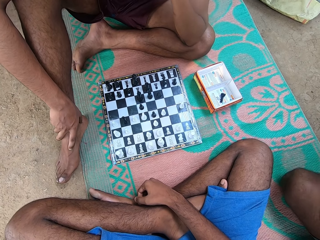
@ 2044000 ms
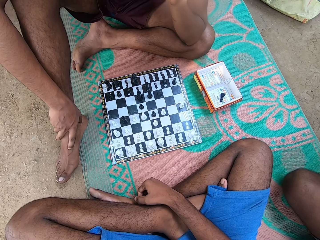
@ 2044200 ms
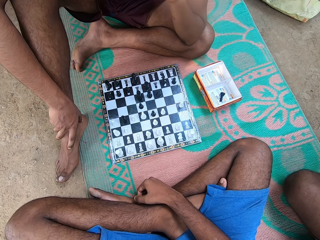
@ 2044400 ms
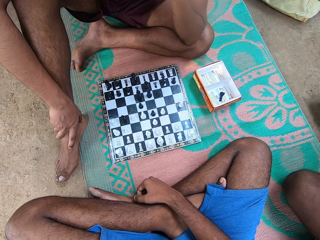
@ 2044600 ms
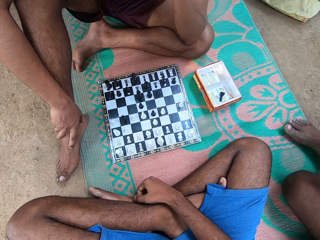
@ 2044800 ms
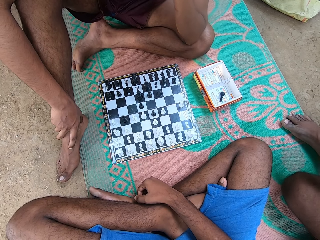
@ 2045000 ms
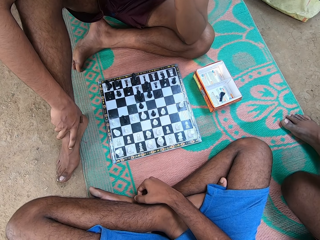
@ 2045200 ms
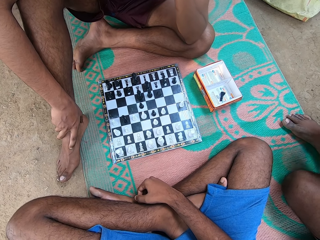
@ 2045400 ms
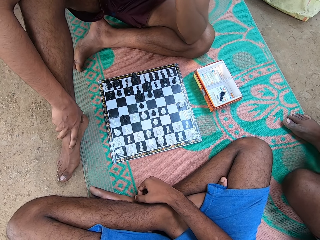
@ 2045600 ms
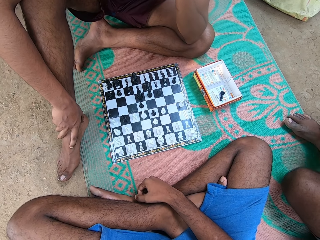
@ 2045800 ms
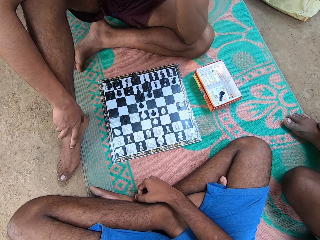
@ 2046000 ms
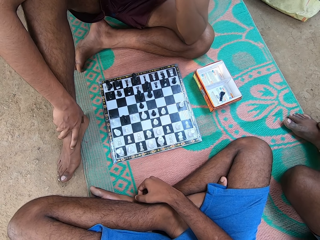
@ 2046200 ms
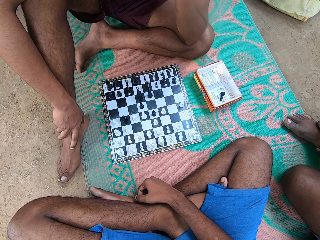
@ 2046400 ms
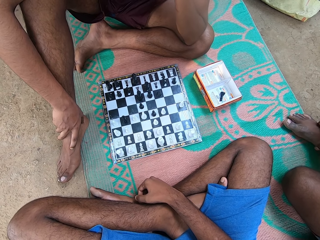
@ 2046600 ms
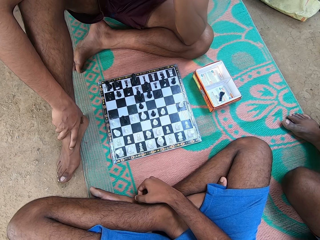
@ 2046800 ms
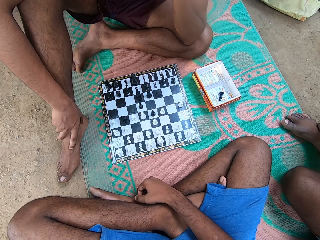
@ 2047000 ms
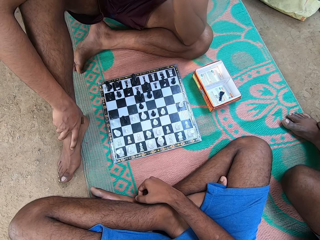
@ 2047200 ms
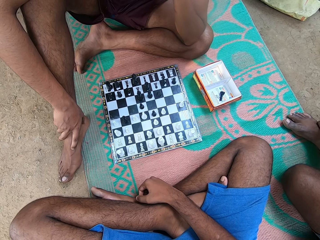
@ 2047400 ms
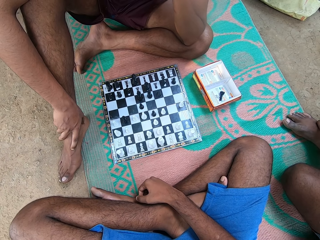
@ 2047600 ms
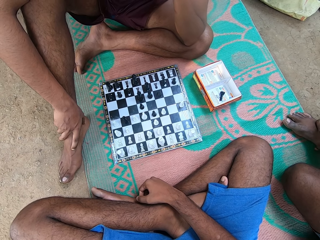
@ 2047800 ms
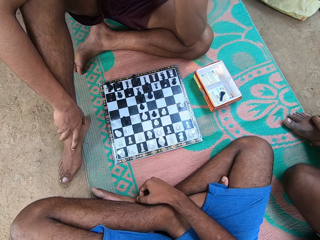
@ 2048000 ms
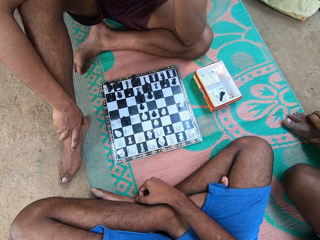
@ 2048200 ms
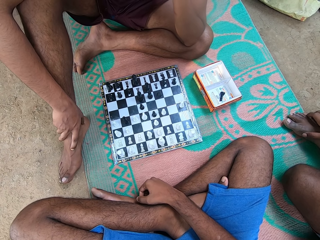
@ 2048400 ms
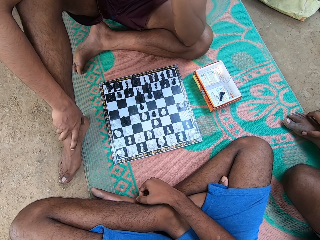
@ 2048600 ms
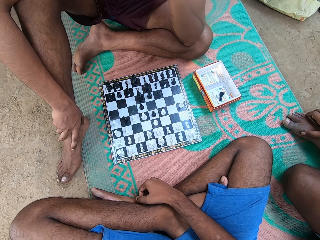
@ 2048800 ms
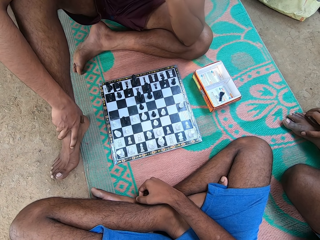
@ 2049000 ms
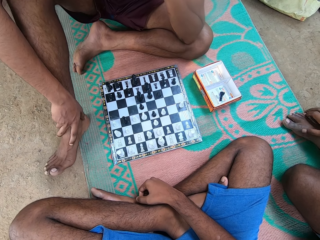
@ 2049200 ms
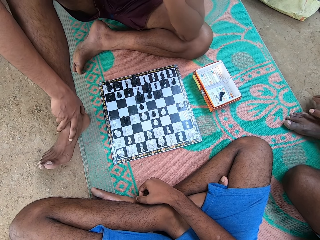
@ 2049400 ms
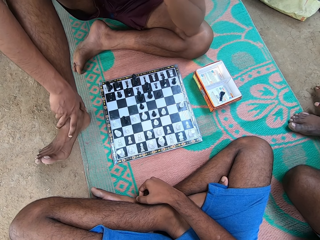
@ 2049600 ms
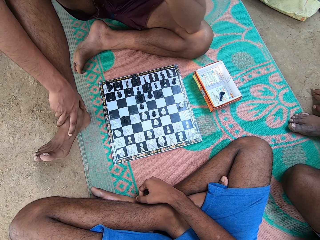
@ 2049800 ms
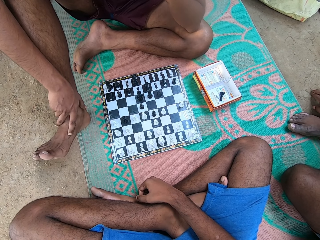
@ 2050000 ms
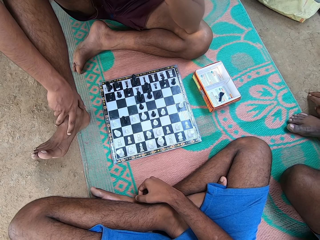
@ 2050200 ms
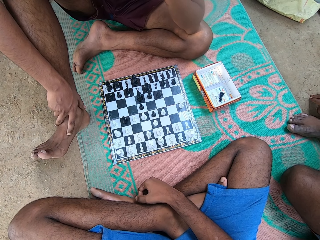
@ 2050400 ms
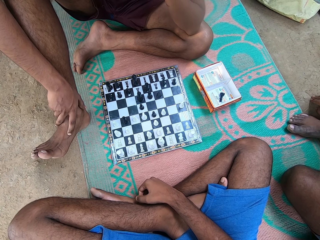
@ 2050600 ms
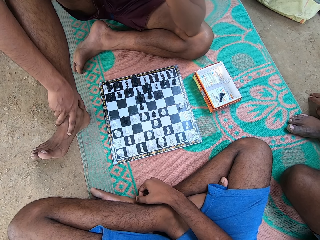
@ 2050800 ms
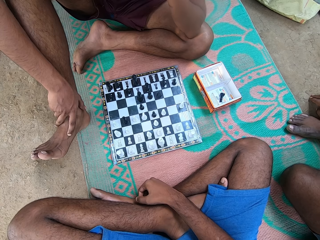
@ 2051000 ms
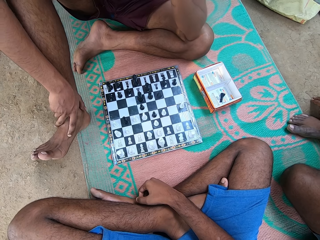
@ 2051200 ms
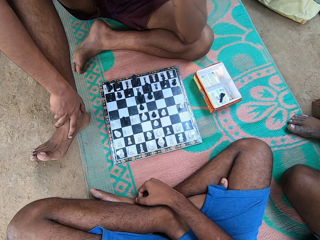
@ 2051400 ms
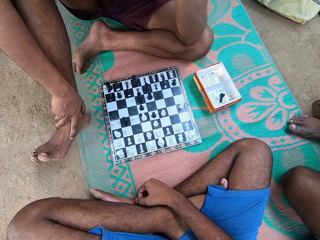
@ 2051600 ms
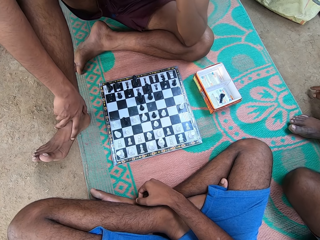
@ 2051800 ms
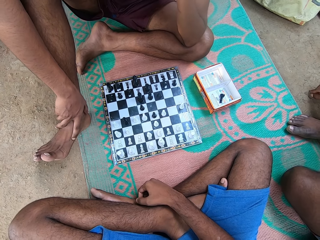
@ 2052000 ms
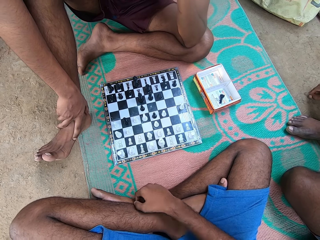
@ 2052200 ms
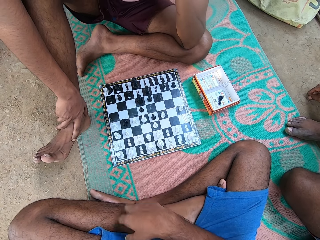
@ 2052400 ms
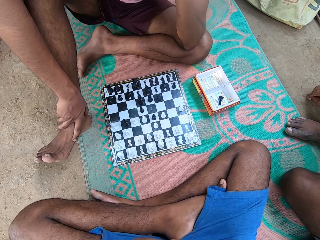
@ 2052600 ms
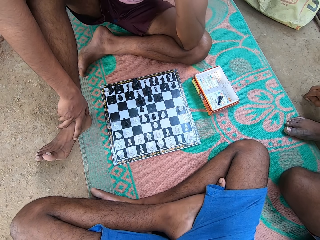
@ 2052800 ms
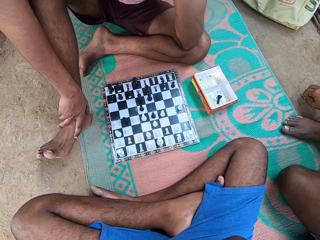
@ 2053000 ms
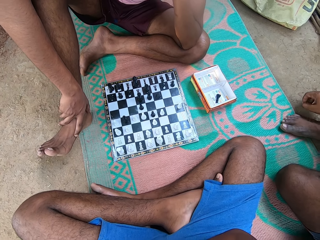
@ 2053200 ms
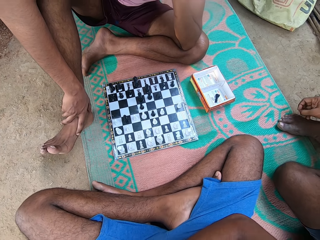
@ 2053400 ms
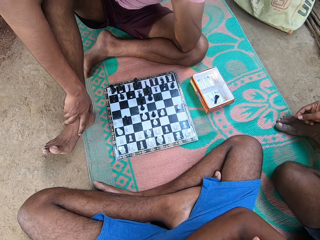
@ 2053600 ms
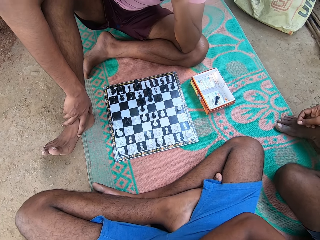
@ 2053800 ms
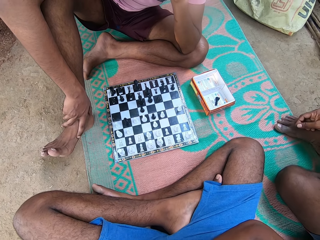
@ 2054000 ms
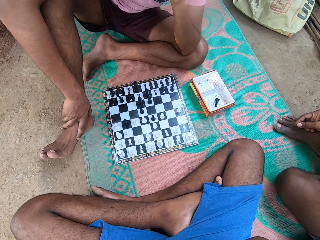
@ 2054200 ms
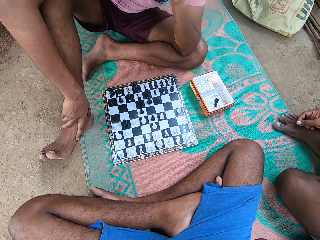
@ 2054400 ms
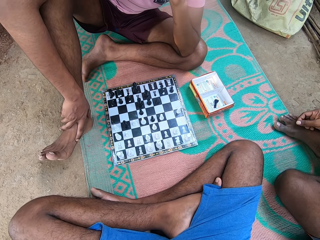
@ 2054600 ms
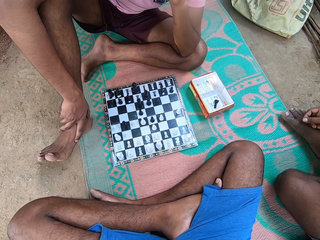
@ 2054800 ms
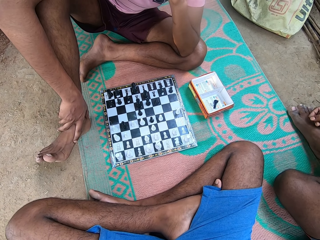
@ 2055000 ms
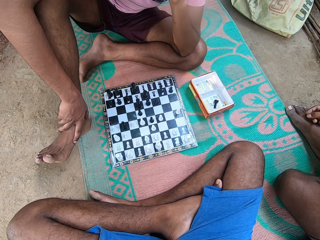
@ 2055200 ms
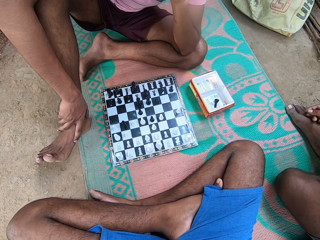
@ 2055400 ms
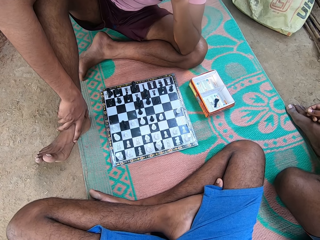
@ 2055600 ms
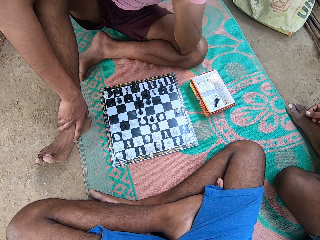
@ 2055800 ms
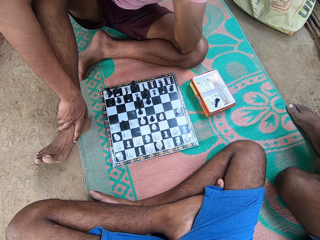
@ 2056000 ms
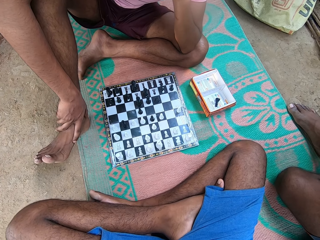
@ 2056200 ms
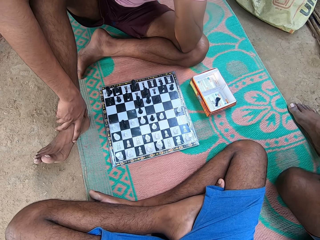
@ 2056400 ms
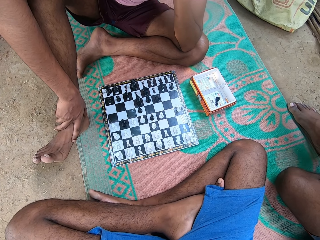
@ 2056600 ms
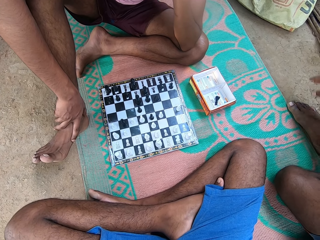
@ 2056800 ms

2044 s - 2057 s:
A man puts his leg on the mat. Another man raises his leg up. The first man picks something from the ground and talks.

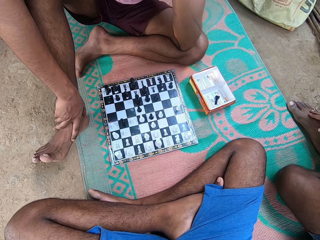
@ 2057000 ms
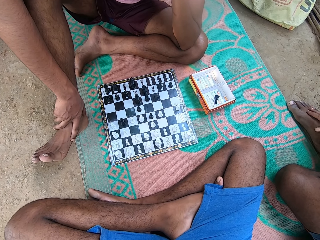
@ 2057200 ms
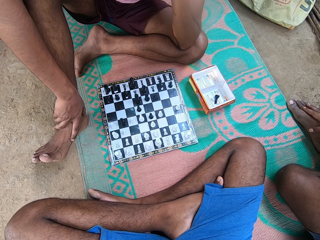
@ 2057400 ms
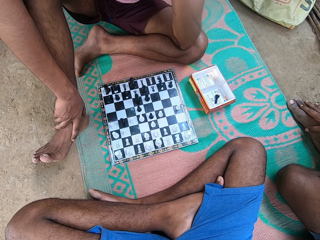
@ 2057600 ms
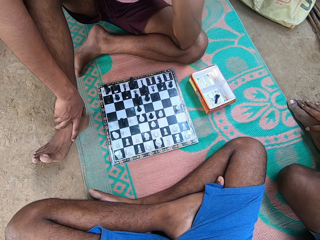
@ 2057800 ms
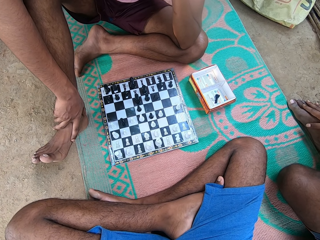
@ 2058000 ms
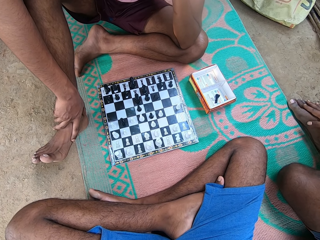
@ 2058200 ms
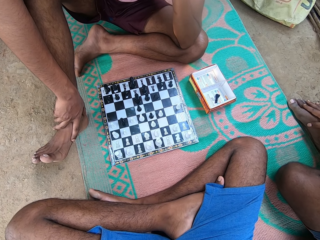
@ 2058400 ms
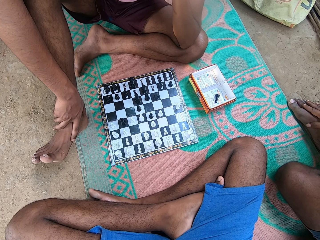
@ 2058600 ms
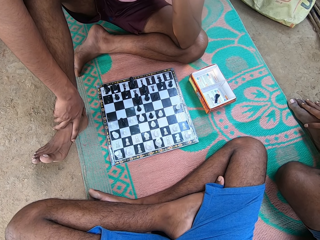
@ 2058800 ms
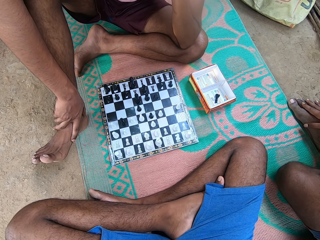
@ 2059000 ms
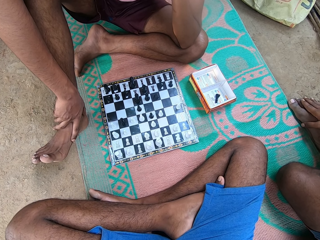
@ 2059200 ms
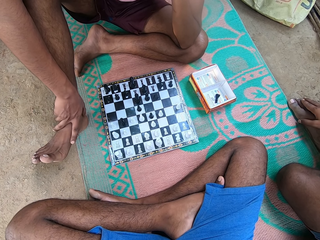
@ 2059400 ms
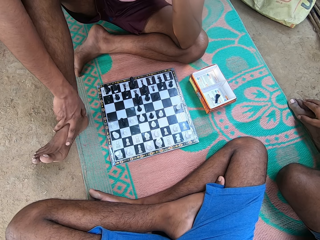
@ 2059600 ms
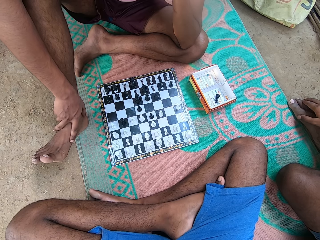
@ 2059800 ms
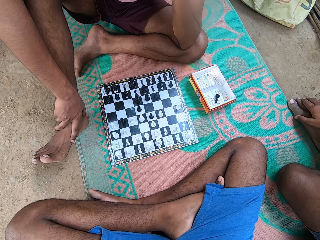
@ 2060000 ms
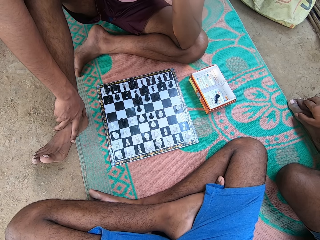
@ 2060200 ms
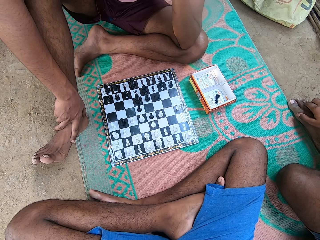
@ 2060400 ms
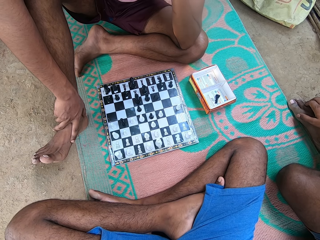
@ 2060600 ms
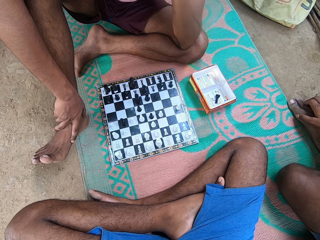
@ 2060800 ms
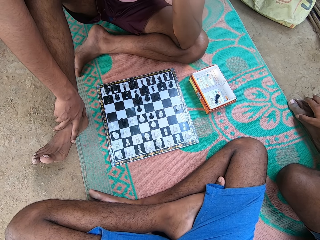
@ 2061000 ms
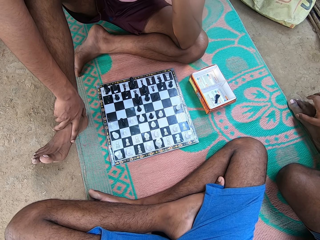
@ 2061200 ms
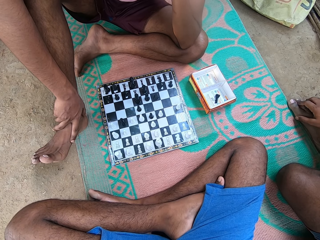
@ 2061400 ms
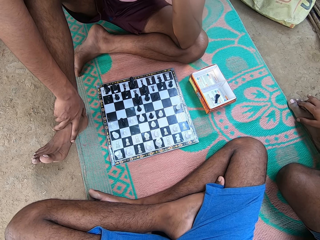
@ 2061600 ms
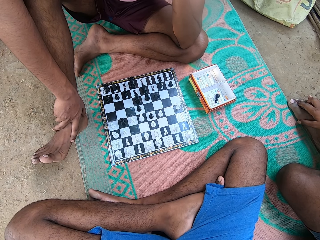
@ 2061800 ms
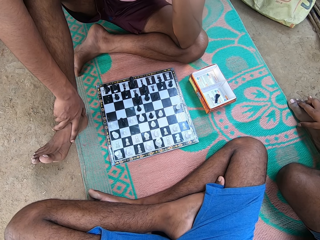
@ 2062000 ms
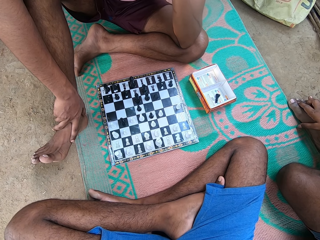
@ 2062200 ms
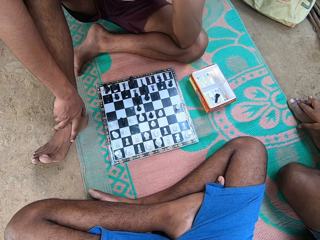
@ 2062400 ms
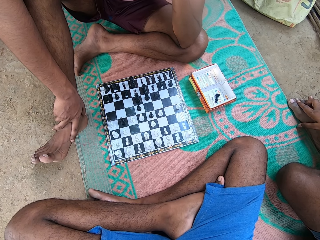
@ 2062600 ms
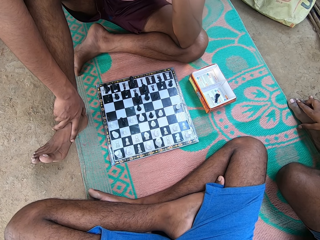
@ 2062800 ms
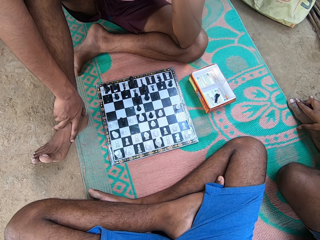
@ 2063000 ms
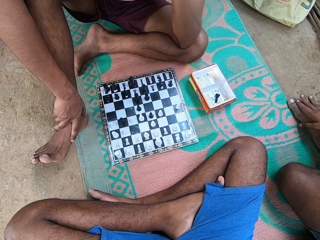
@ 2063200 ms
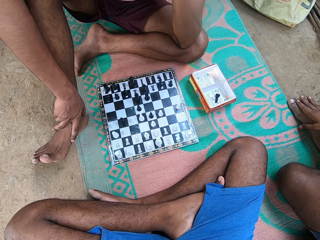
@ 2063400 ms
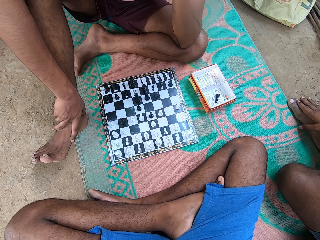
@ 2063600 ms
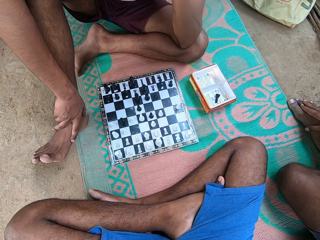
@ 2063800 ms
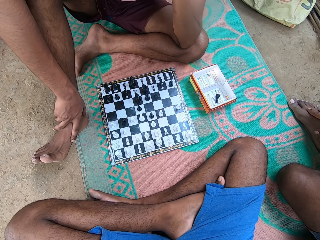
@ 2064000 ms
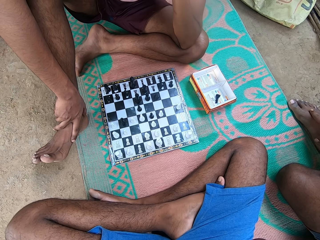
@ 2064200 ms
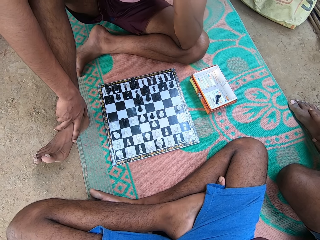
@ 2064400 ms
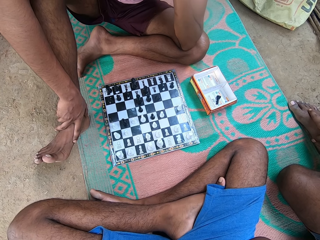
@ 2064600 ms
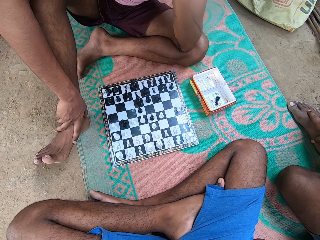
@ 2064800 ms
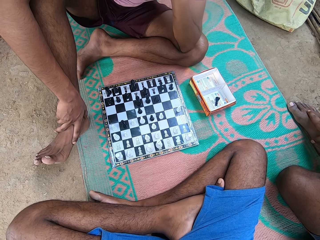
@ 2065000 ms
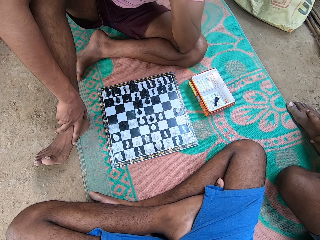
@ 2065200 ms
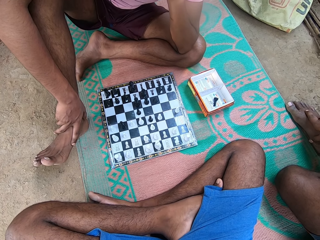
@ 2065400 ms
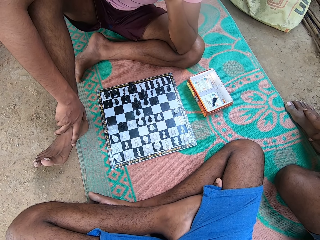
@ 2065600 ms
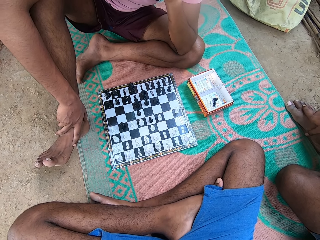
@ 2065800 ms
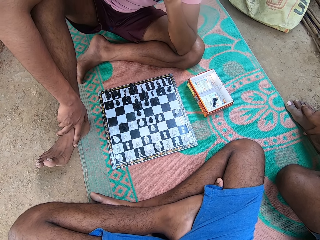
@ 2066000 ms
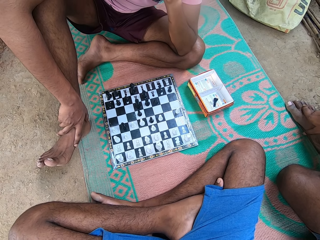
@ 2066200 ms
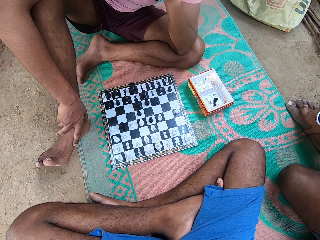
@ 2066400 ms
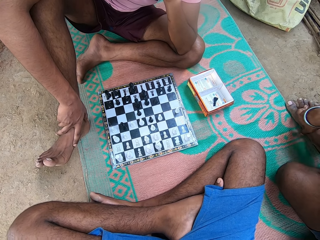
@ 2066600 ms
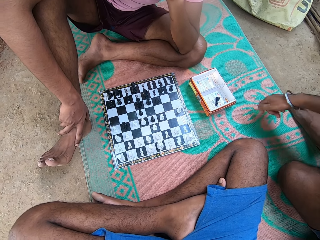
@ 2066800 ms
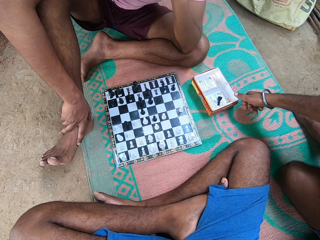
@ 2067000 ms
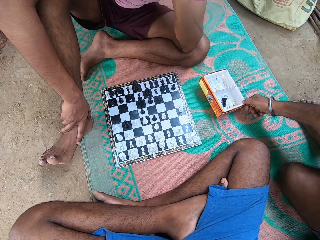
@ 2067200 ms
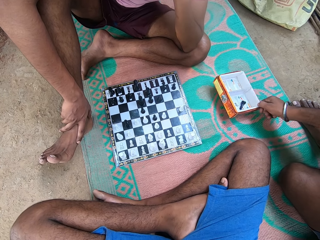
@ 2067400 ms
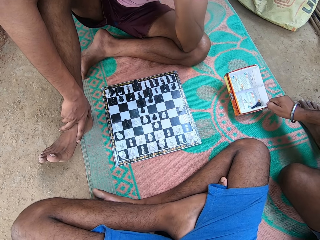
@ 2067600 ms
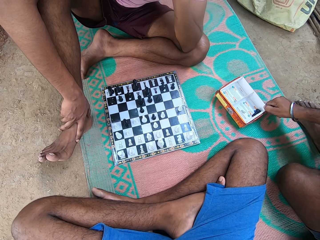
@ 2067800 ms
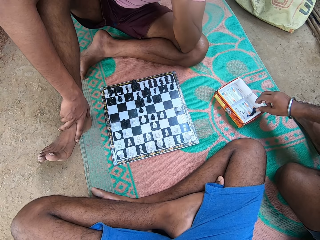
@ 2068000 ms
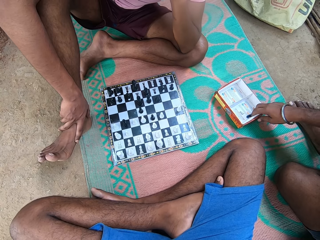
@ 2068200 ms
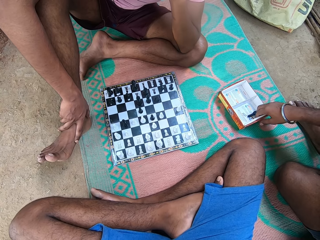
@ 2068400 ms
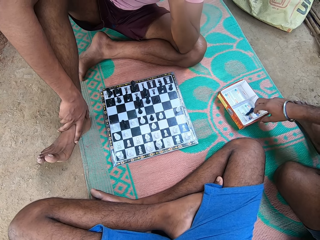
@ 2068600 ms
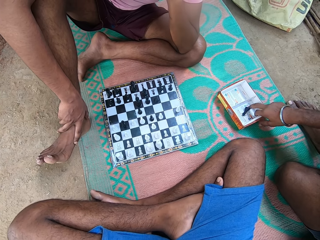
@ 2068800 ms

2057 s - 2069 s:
A man touches his foot. The man touches the chess box on the mat. The man pulls the box.
